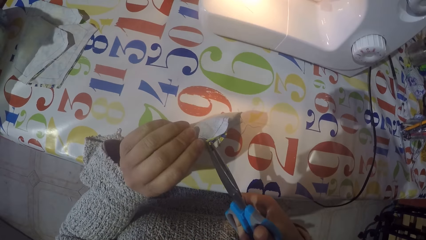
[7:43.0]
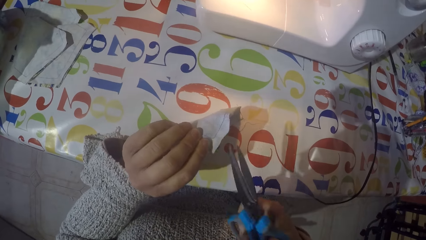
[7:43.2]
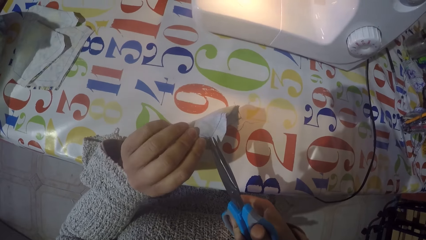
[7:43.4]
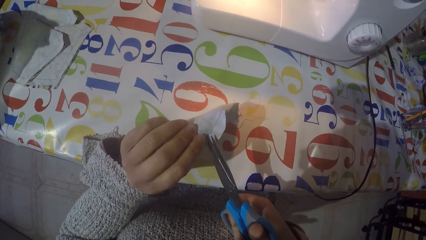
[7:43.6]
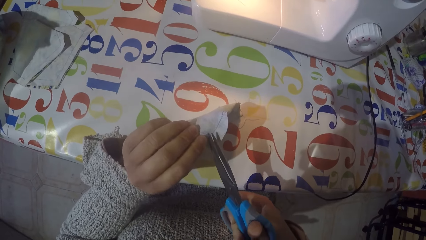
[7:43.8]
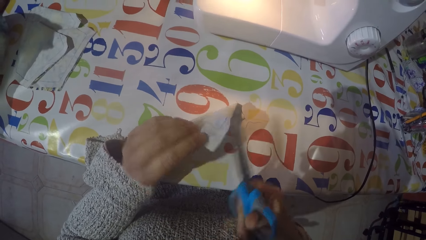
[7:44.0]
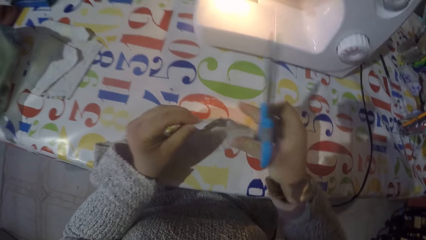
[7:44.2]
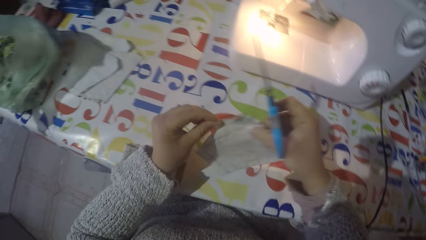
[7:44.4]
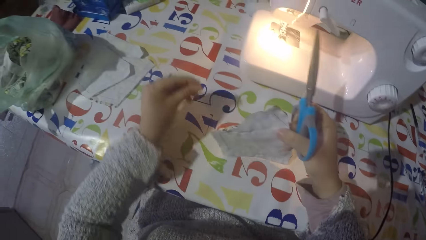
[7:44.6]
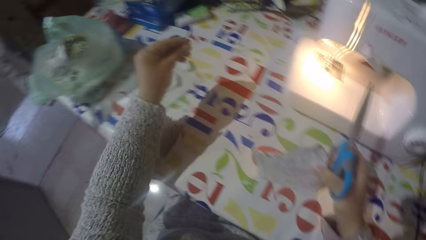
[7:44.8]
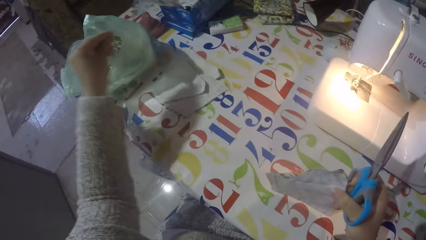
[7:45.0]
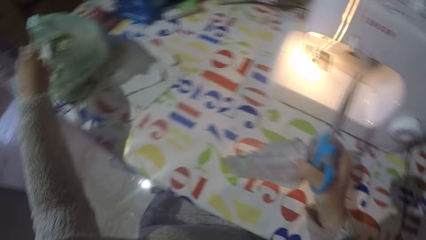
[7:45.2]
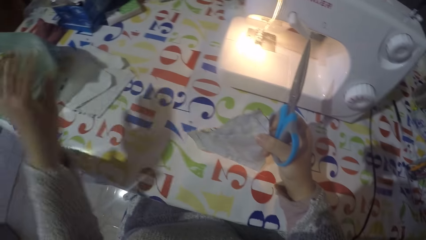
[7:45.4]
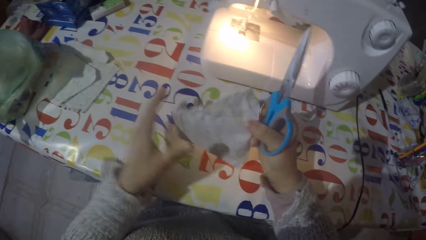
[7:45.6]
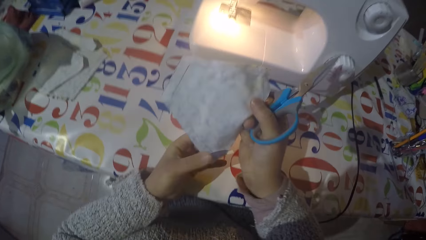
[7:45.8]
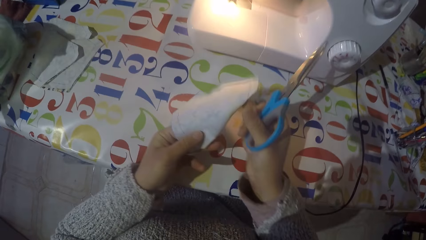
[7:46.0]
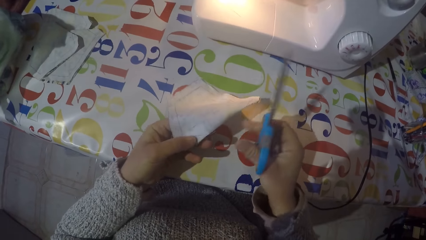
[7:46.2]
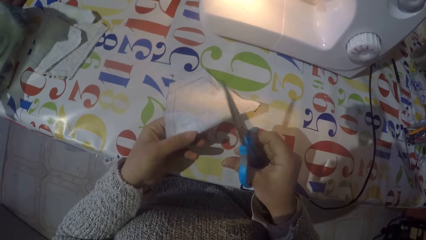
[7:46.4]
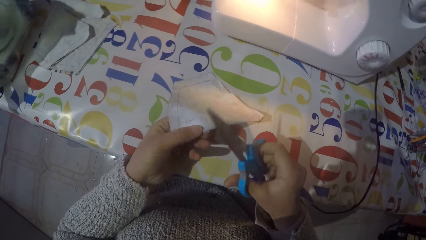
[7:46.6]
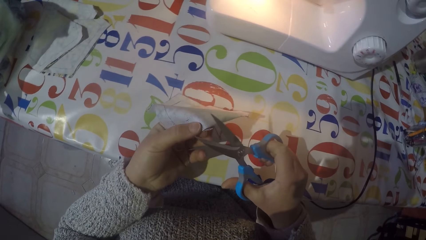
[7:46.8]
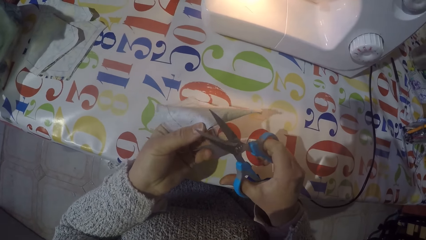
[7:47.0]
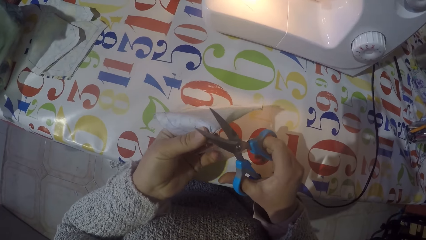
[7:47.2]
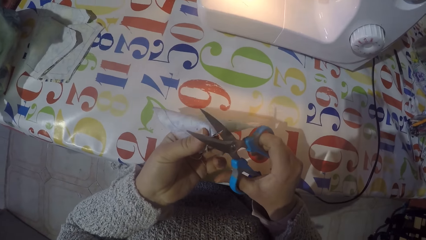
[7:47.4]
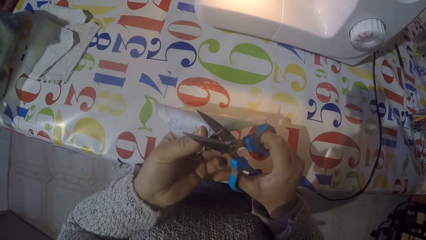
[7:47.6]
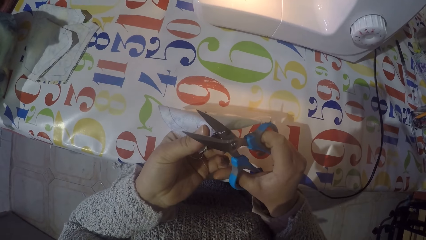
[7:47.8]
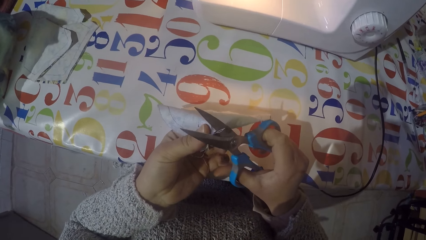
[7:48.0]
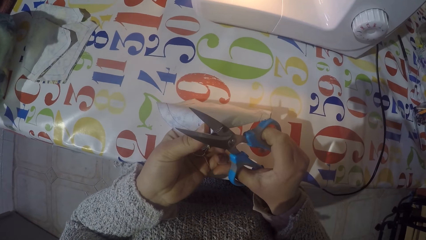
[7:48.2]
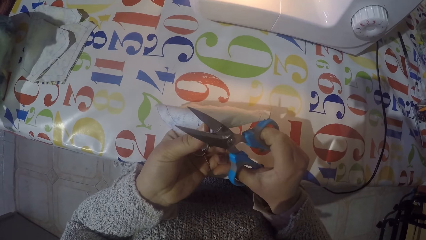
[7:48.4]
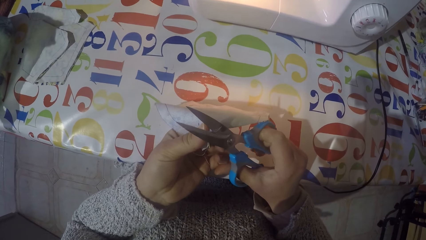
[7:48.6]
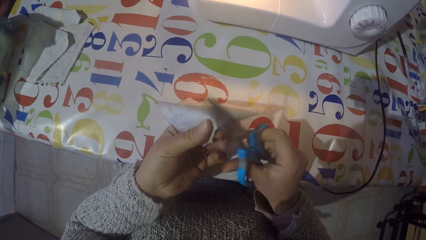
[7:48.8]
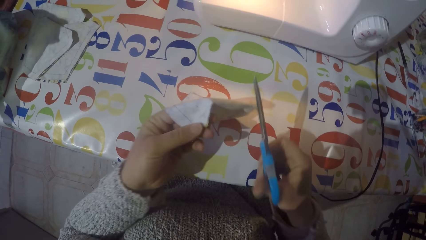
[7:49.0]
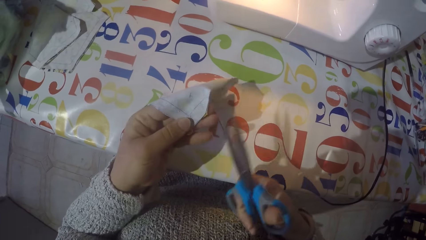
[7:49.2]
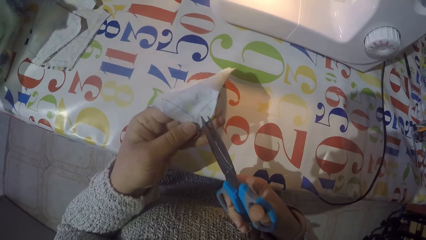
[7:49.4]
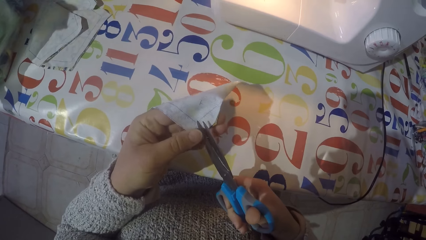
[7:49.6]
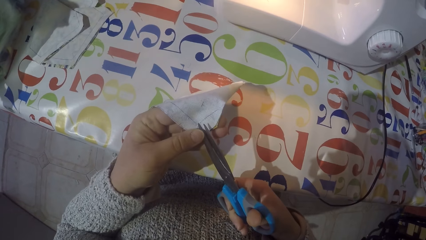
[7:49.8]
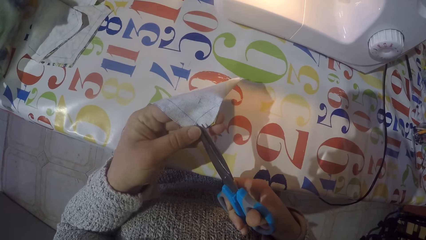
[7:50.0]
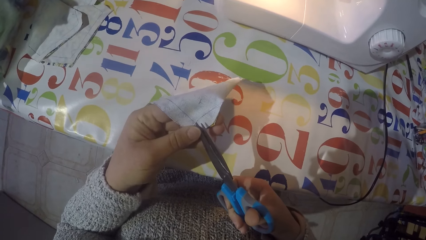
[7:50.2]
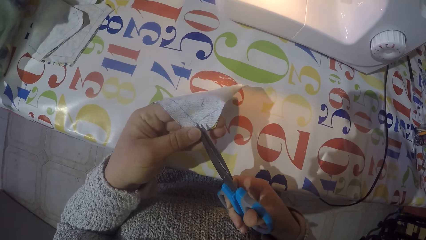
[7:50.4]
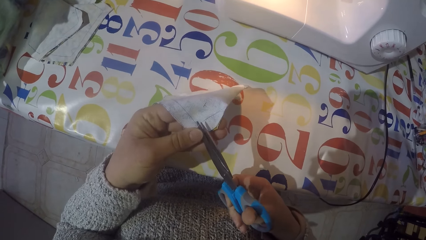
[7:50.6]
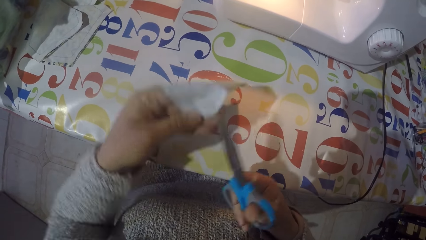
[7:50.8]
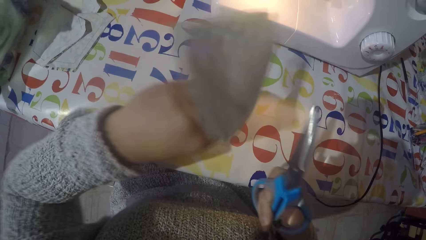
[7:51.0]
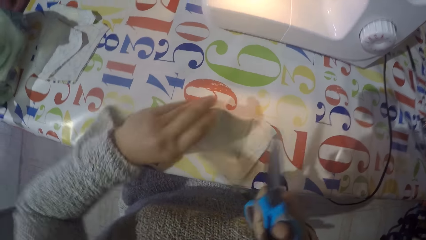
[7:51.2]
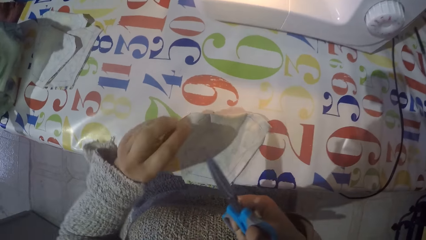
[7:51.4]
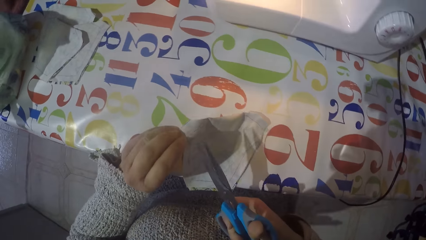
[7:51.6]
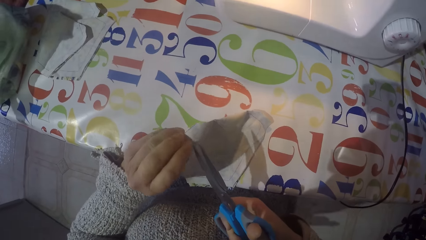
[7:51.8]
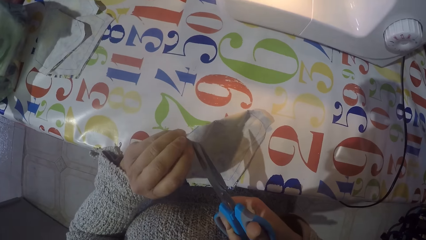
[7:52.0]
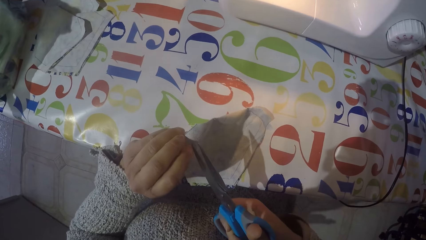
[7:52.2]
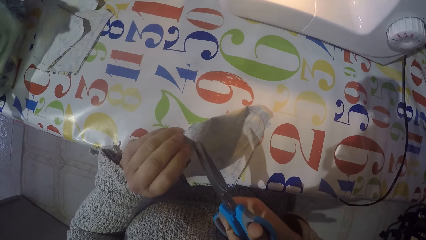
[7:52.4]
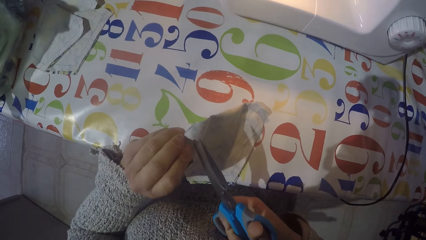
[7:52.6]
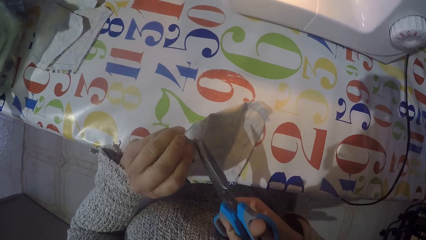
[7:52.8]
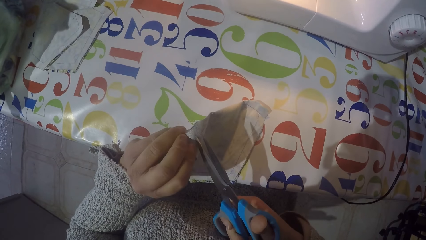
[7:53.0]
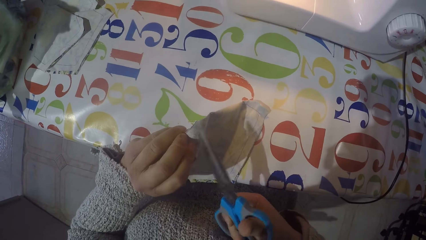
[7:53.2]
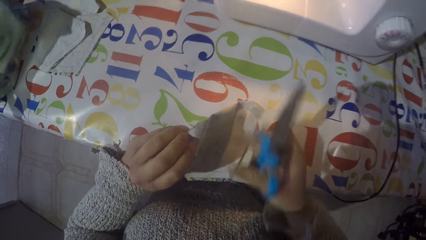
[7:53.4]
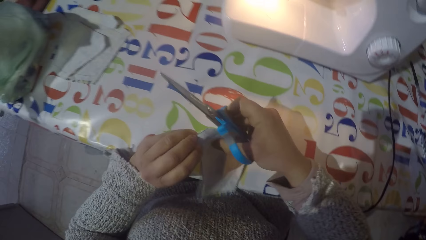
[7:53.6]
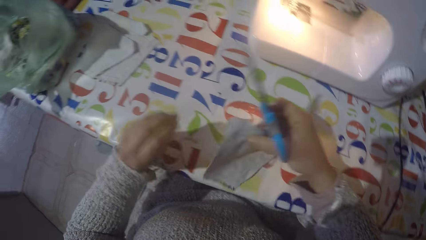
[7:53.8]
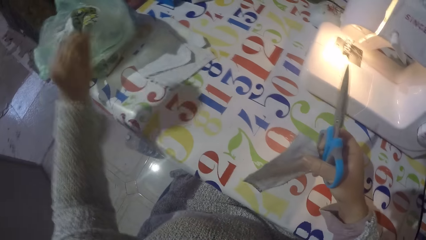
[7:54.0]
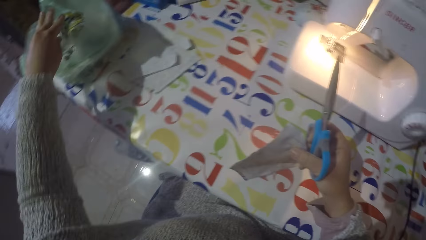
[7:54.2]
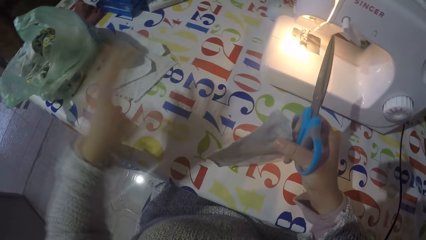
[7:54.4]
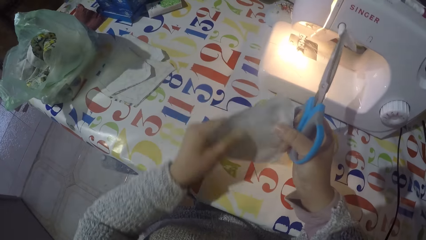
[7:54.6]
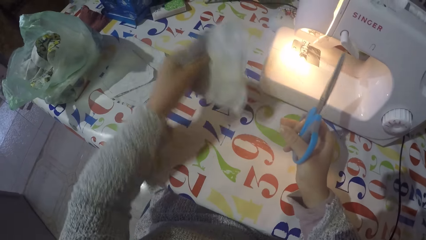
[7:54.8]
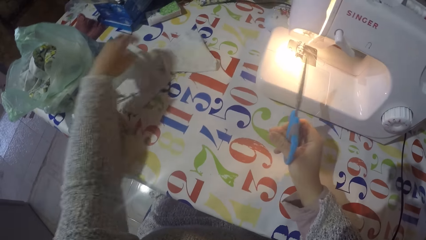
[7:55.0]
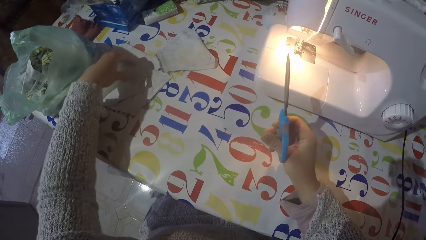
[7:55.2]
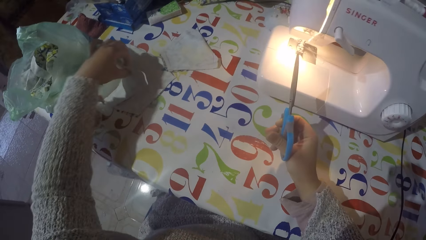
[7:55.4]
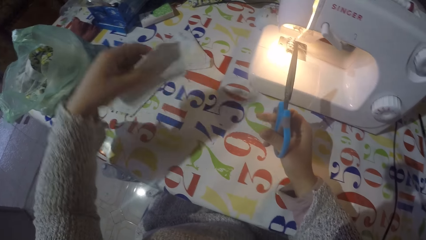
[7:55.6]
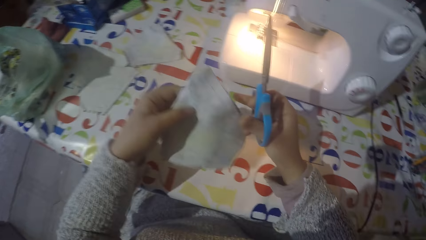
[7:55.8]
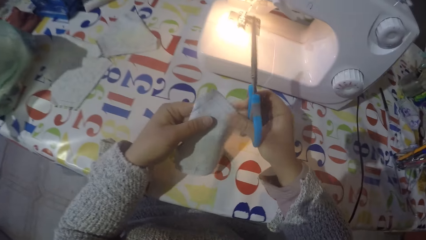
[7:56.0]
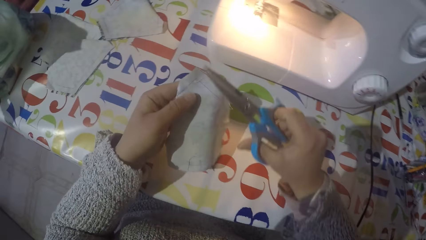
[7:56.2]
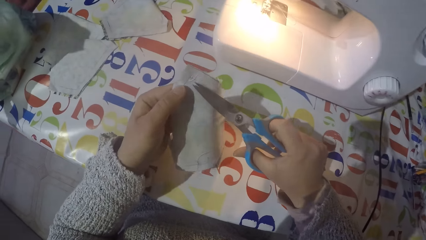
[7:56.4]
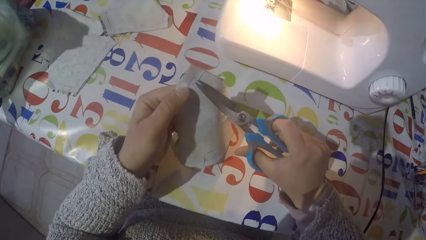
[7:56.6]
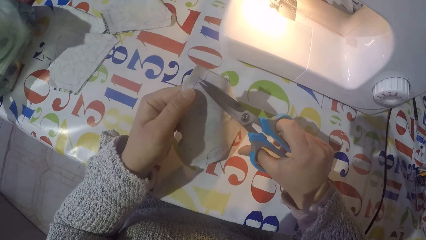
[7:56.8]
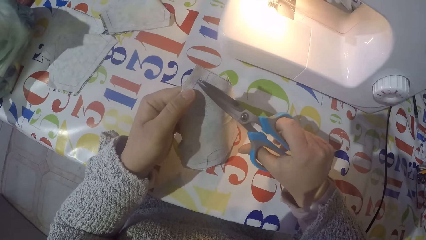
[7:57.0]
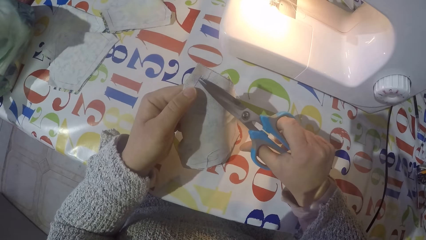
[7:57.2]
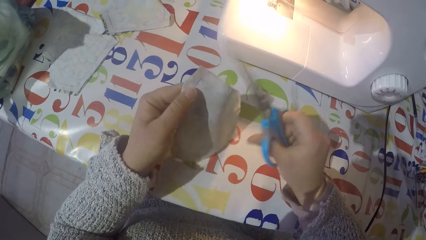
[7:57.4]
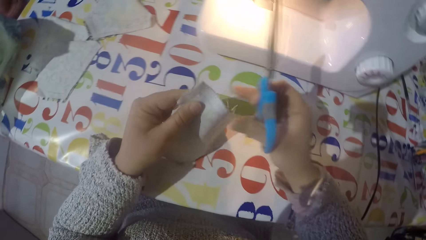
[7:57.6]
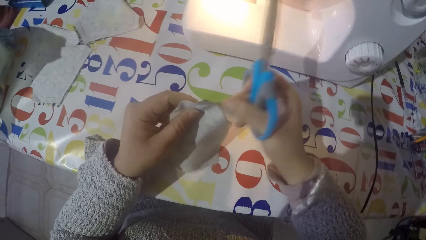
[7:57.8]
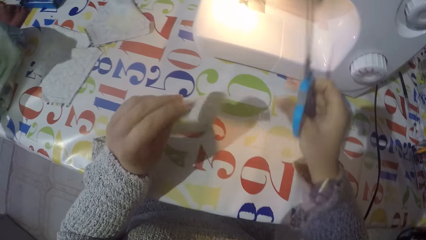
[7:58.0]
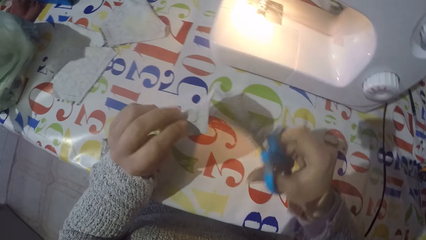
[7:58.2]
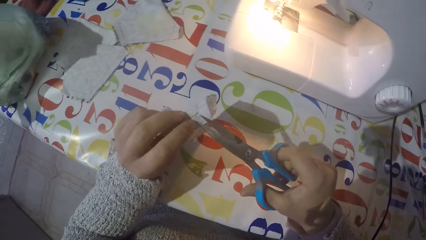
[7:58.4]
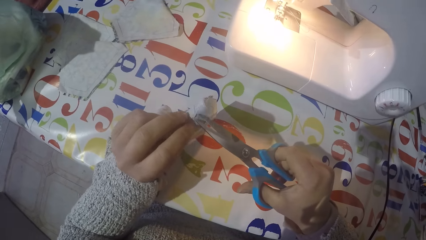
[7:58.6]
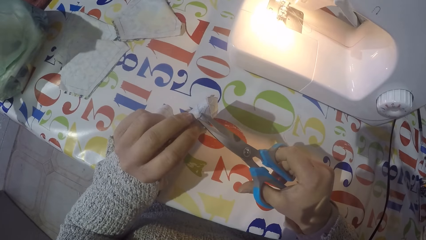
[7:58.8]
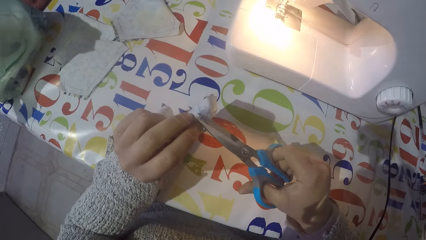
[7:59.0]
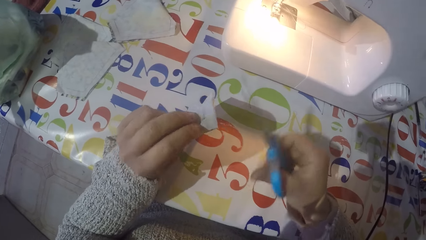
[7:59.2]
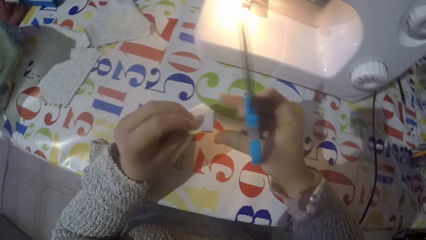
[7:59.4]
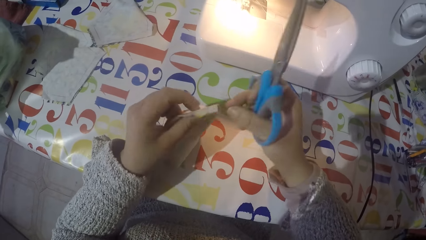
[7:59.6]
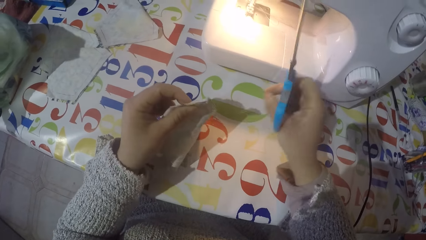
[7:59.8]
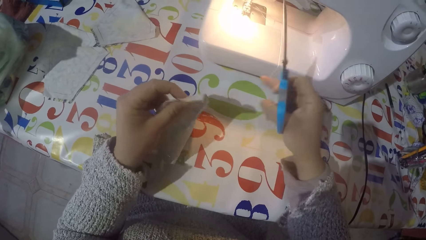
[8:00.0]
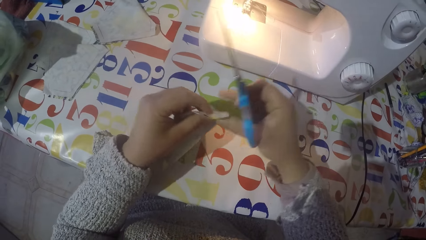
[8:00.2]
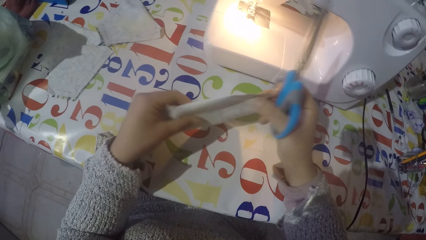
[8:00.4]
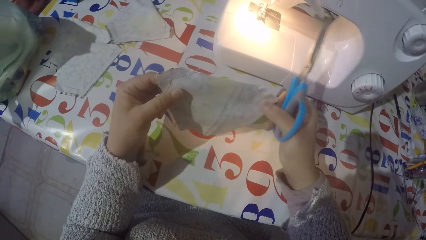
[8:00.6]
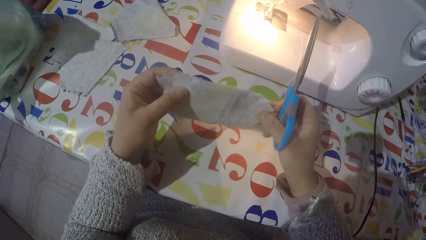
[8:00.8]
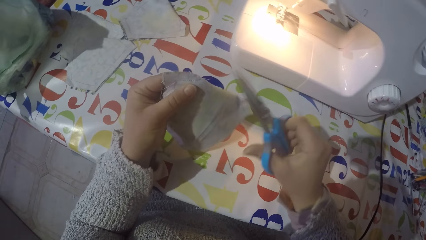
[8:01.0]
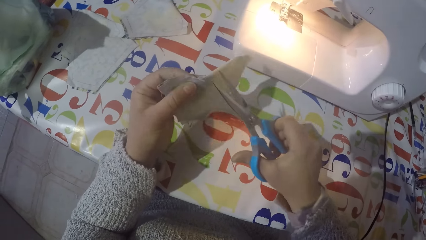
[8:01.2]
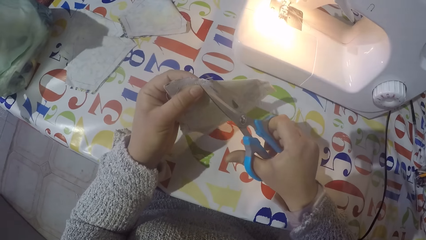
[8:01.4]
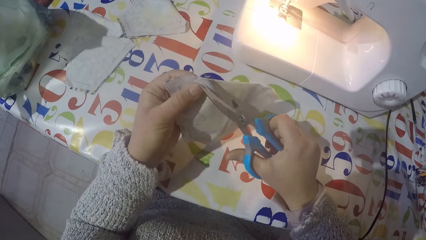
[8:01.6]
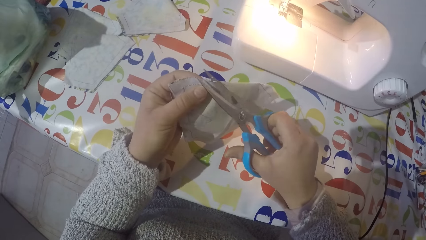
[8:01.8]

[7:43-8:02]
The camera wearer puts the threads on the polythene paper. They cut the threads with scissors. They put the threads on the polythene paper. They put the piece of cloth aside. They pick another piece of cloth they sewed. They cut the threads with the scissors. They remove some of the yarn with the scissors.
